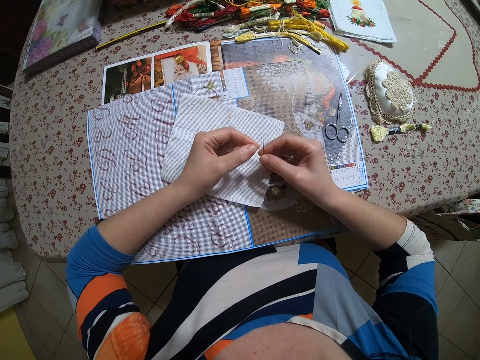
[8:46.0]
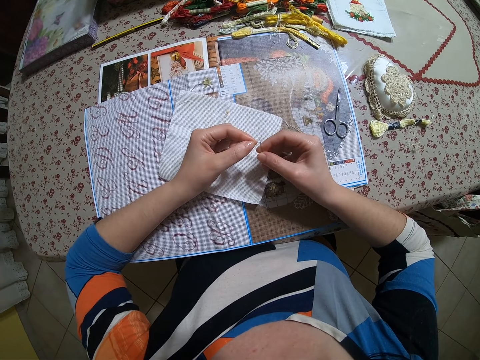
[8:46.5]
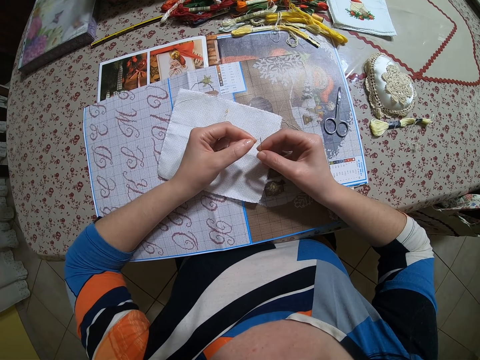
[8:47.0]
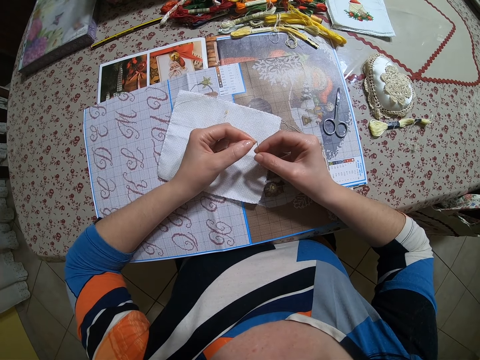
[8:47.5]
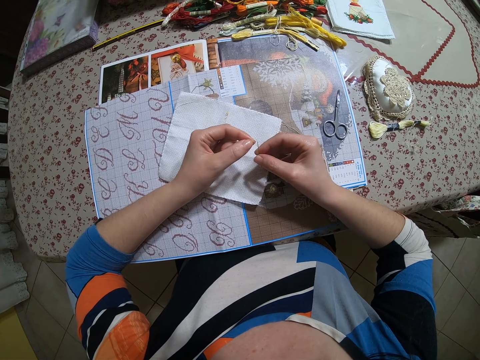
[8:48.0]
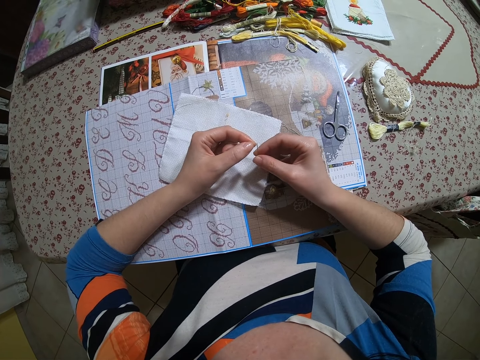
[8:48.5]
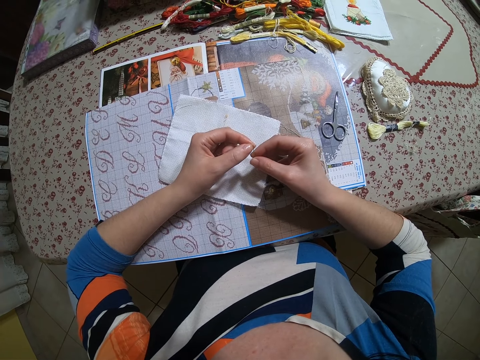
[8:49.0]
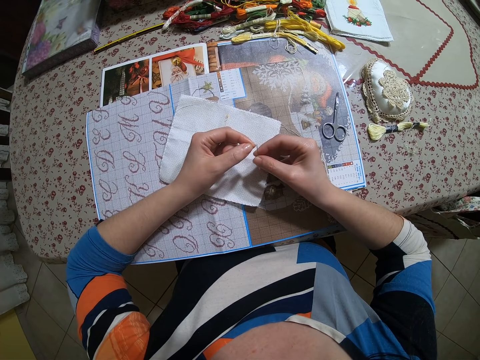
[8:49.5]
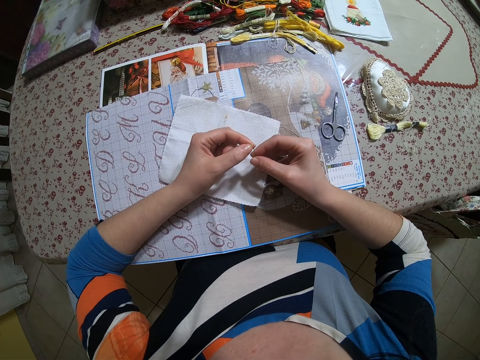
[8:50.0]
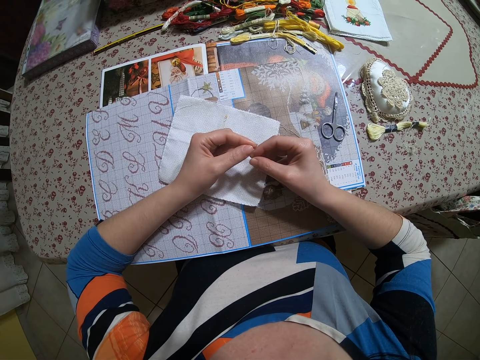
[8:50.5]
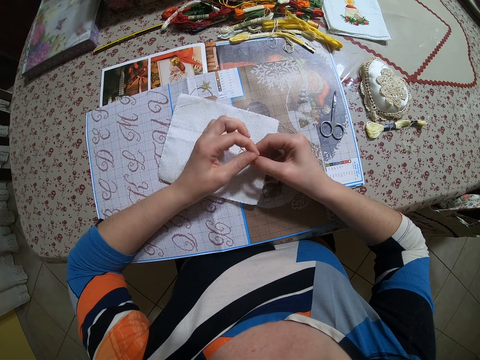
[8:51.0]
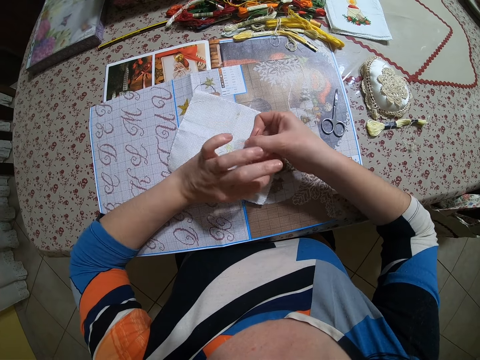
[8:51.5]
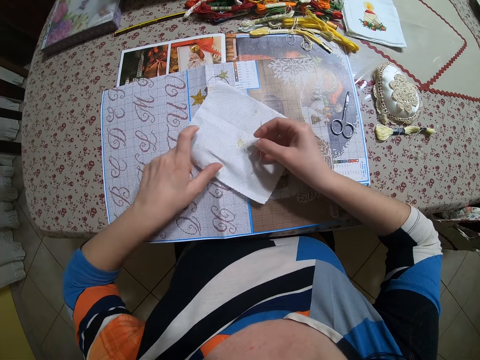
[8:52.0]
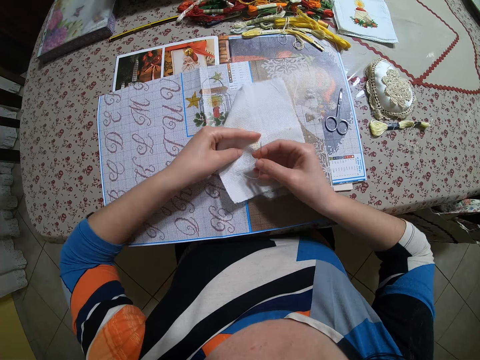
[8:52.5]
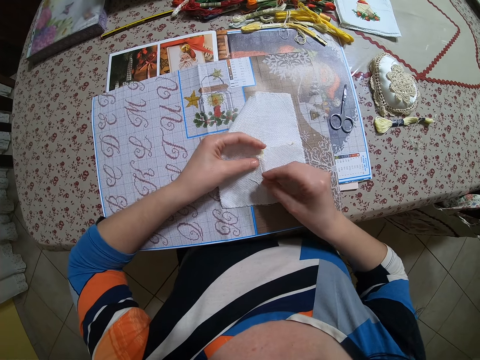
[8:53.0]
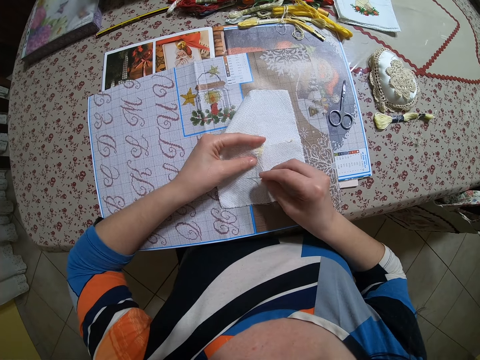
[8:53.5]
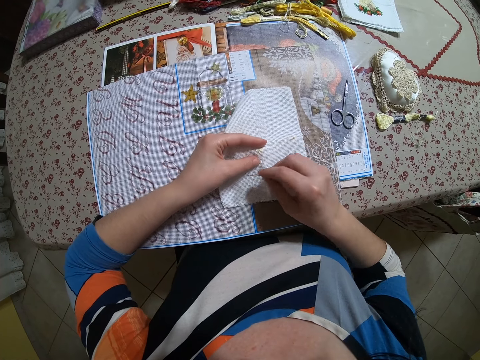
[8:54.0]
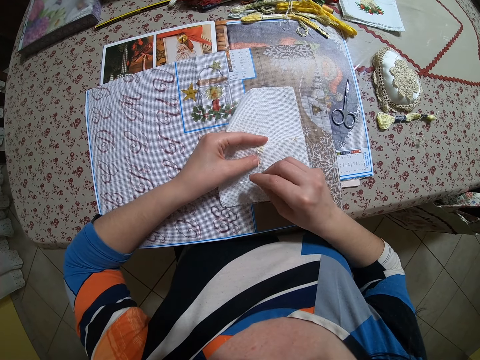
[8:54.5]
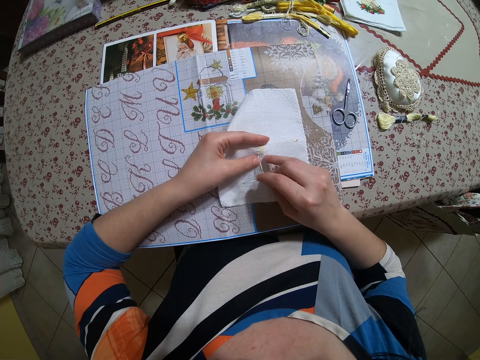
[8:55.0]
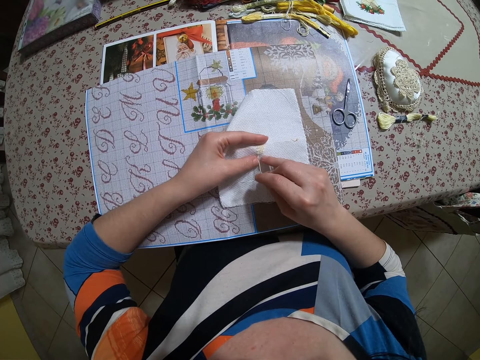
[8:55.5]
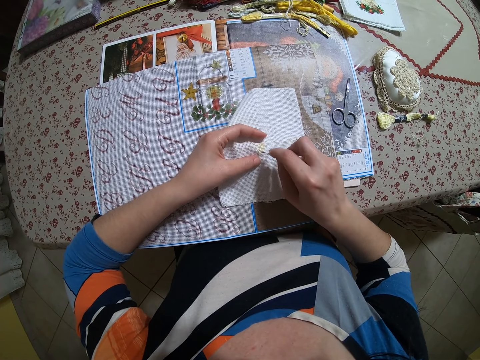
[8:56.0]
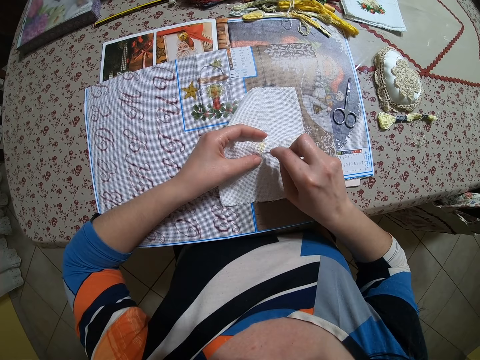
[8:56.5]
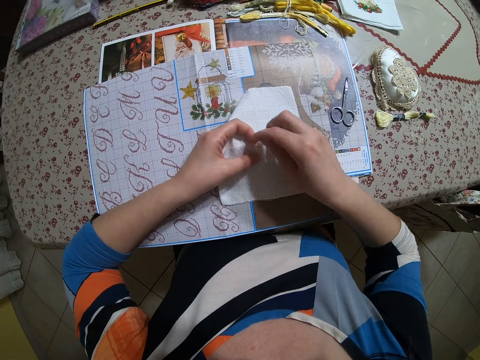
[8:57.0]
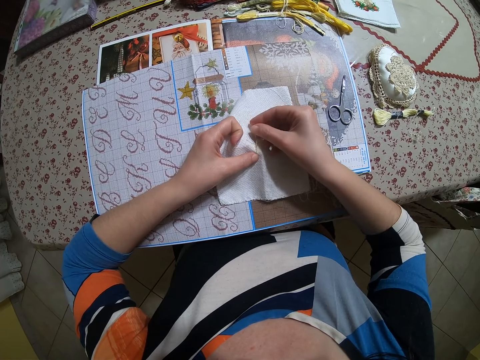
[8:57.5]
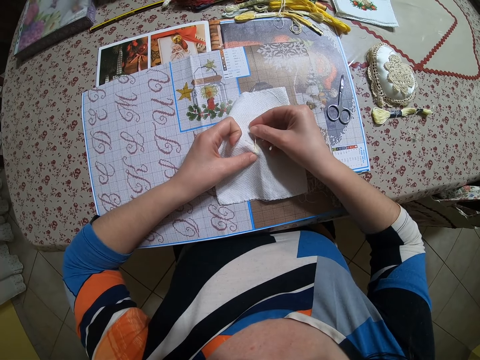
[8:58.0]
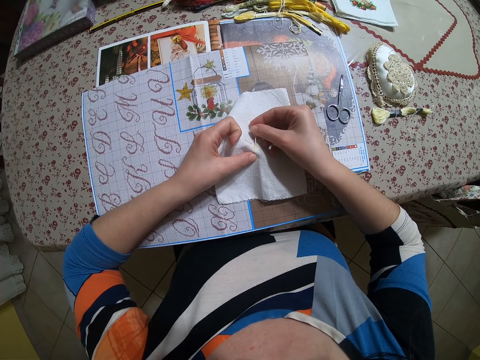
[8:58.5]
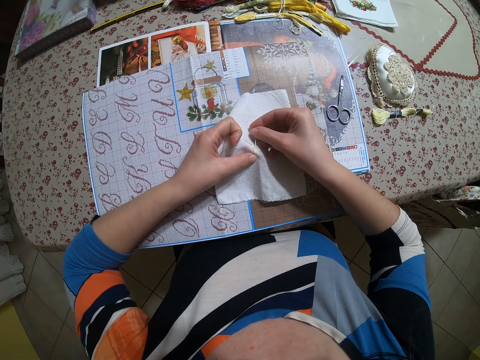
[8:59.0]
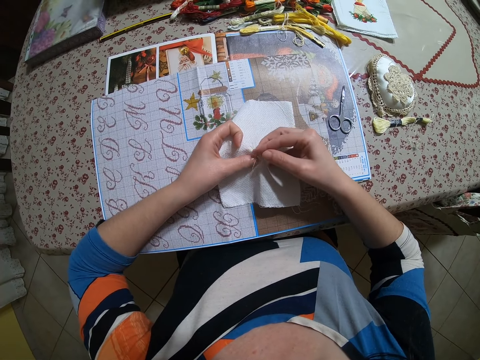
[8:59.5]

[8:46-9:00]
The camera wearer puts the thread in her left hand into the needle in her right hand. She pulls the thread out of the needle in her right hand with her left hand. She adjusts the paper from the bed with her left hand. She turns the piece of cloth. She sews on the paper in her left hand with the needle in her right hand.

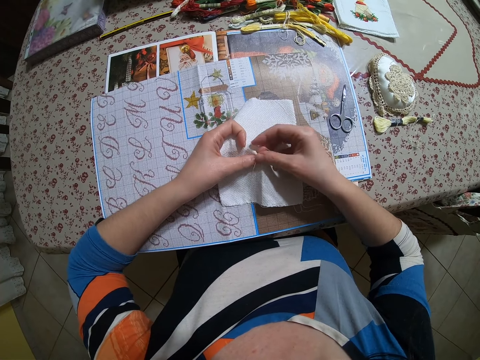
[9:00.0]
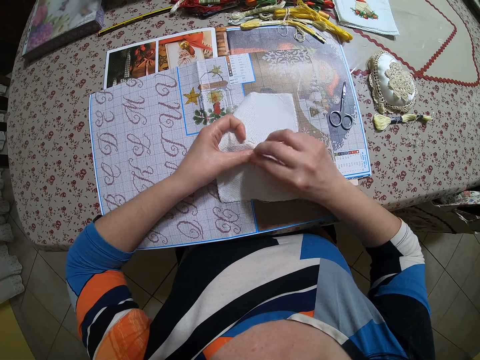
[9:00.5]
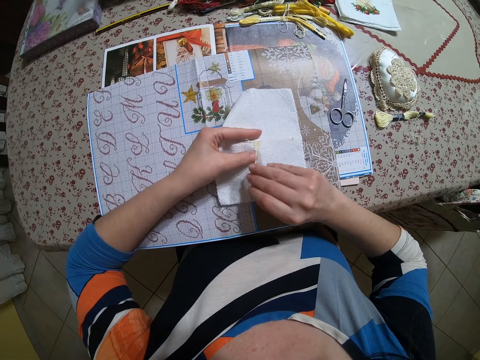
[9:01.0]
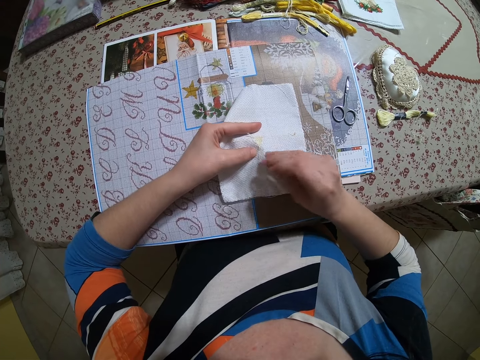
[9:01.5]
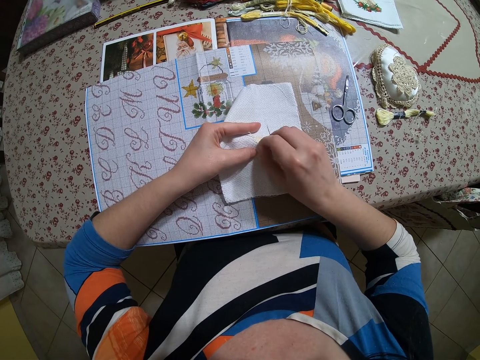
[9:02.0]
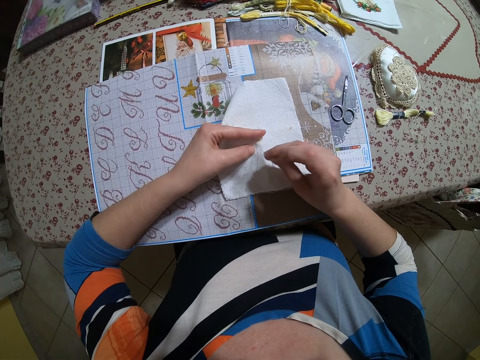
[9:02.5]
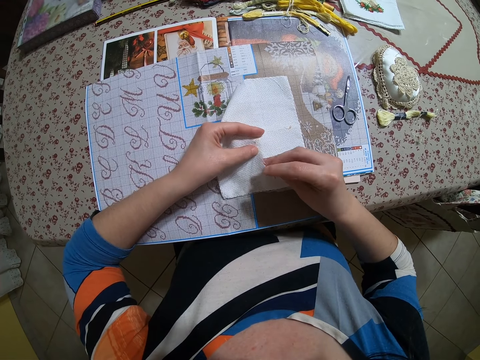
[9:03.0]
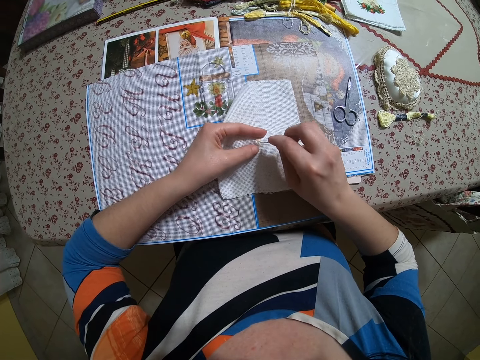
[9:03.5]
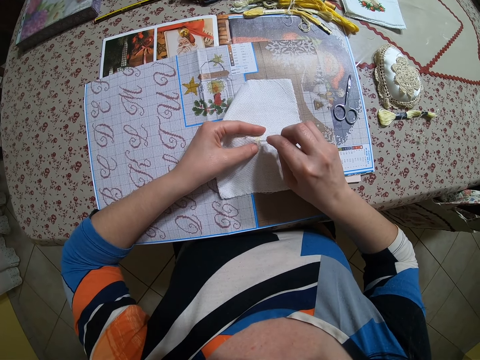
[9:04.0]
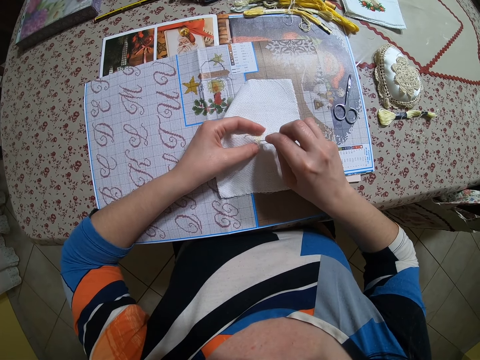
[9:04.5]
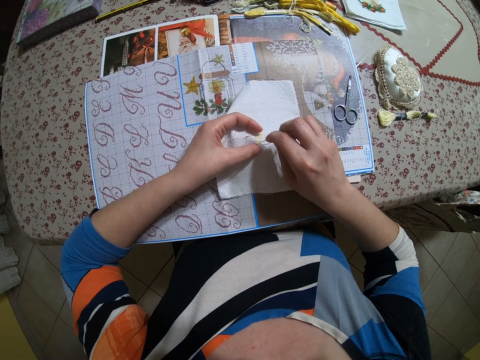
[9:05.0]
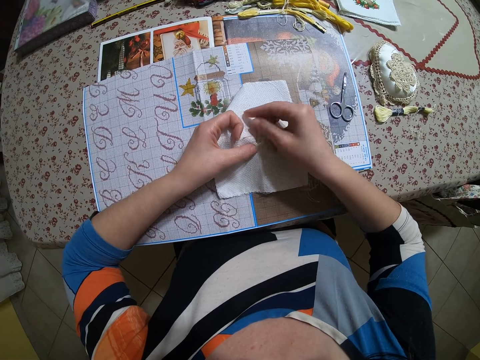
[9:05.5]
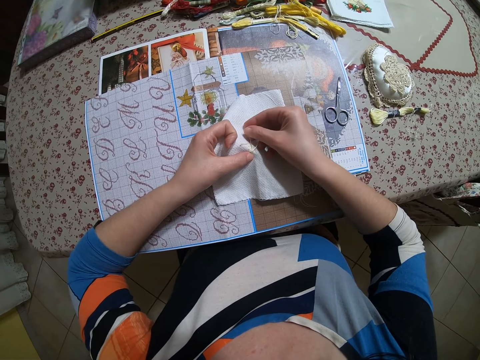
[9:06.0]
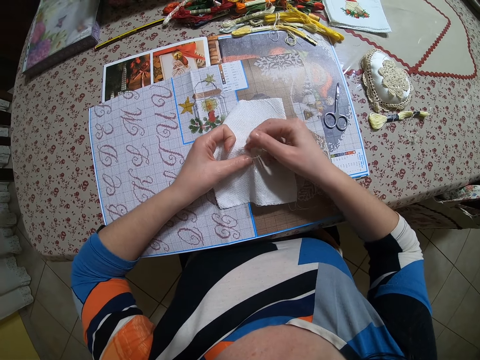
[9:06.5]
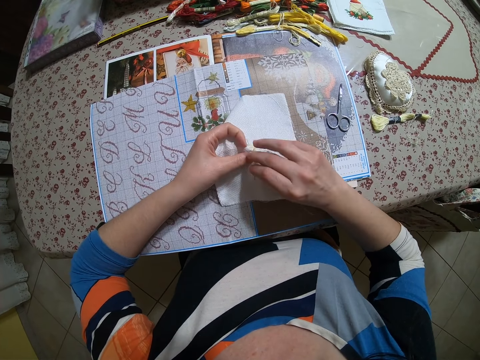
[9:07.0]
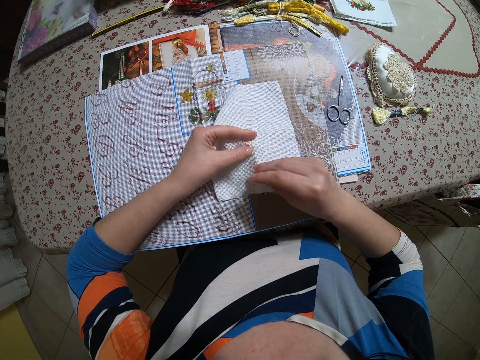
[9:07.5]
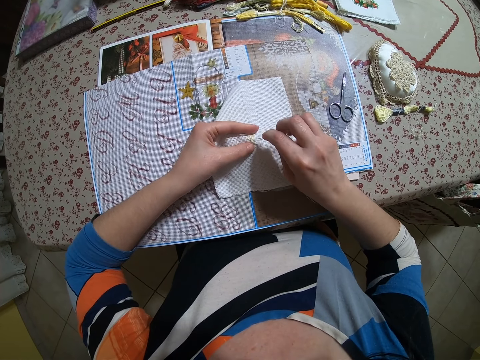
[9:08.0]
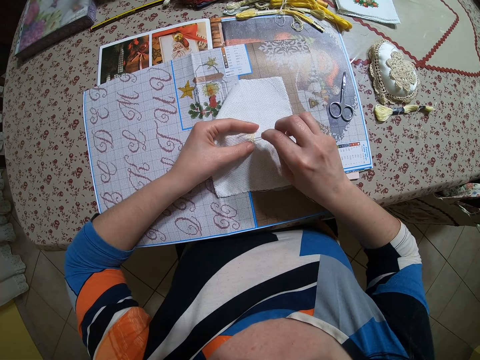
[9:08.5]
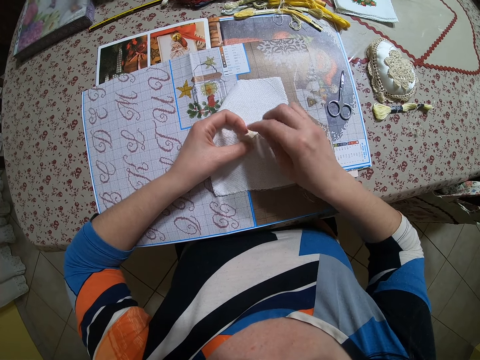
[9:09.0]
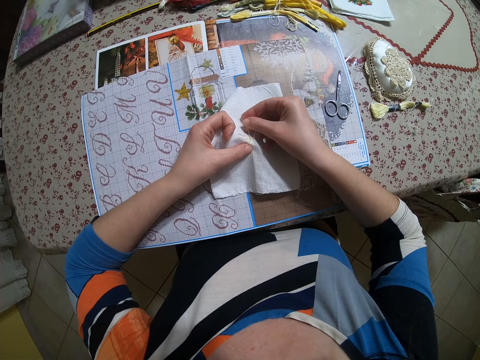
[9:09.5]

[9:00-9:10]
The camera wearer pulls the thread out of the paper in her right hand with her left hand. She sews on the paper in her left hand with the needle in her right hand.

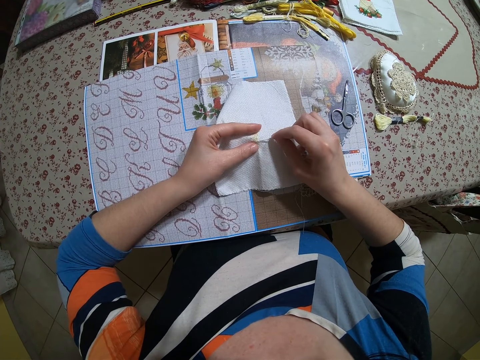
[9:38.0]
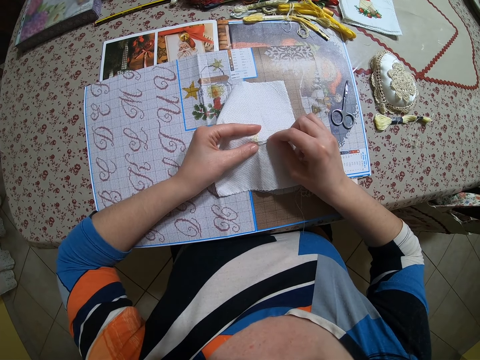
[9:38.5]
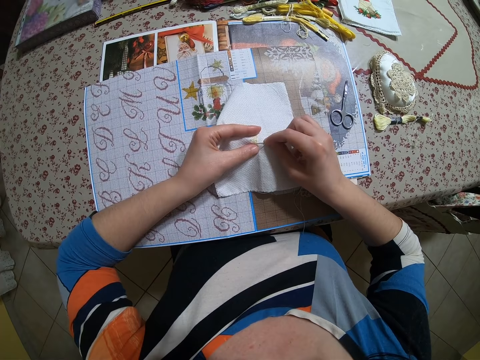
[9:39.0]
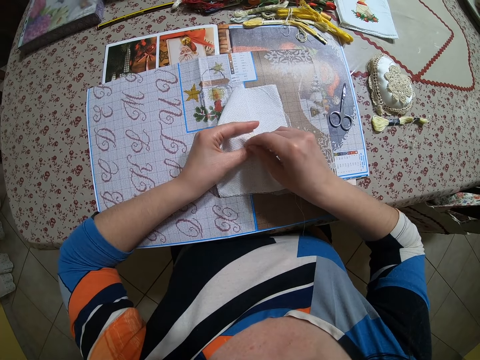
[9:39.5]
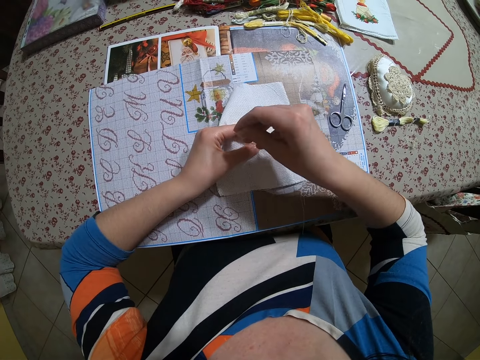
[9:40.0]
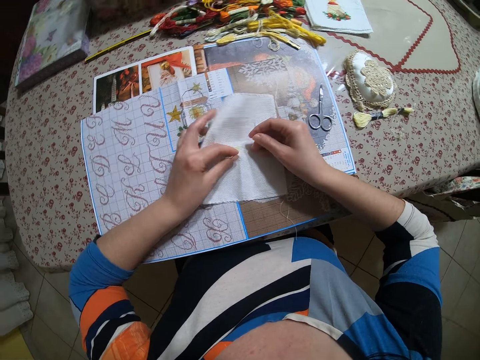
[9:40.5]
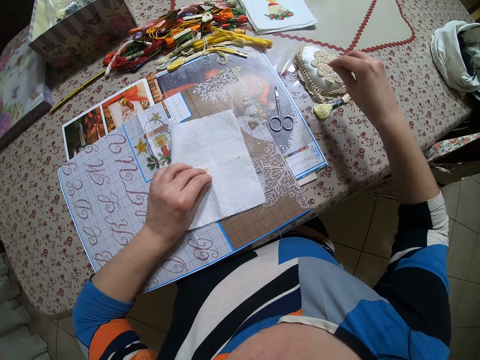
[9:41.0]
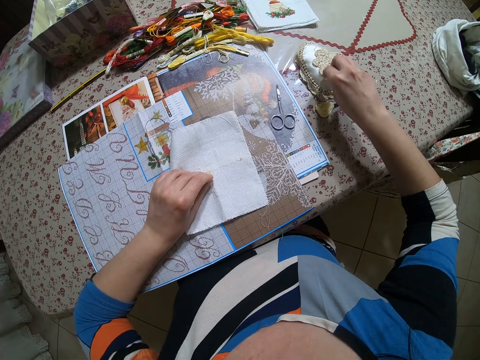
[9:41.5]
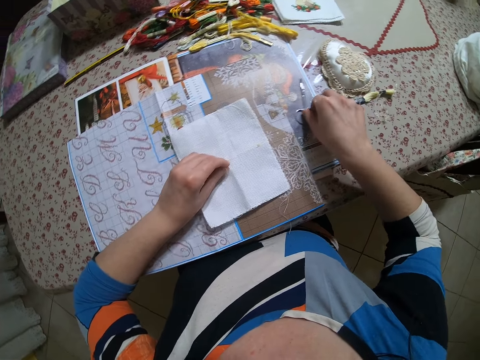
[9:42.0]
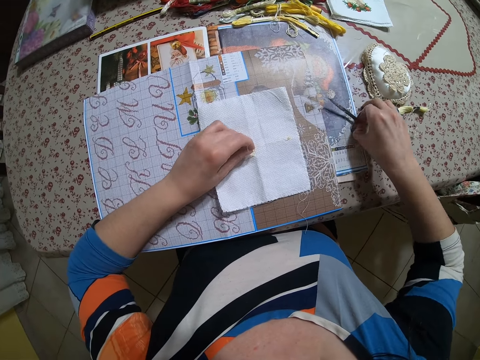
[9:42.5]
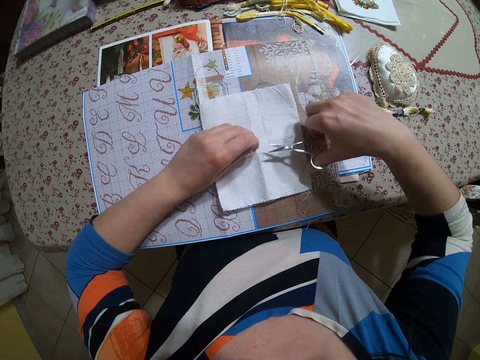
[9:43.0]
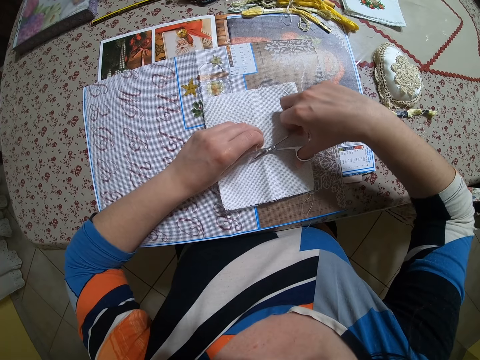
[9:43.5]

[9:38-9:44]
The camera wearer removes the needle from the thread with her right hand. She drops the muslin in her left hand on the table. She puts the needle in her right hand inside a needle holder on the table. She picks up a pair of scissors on the table with her right hand.
